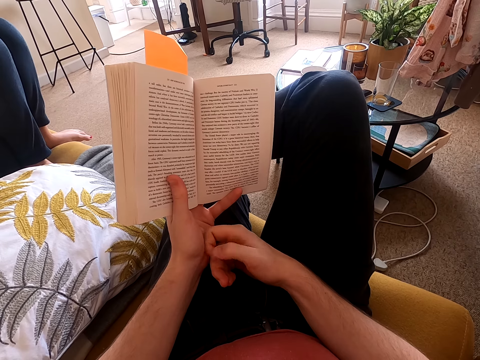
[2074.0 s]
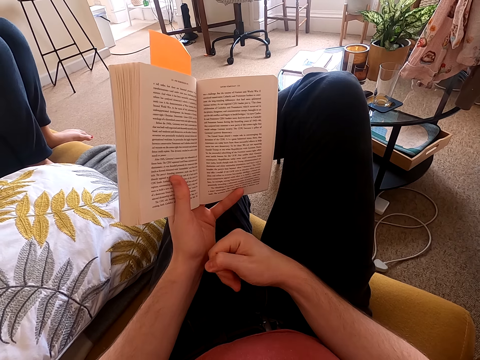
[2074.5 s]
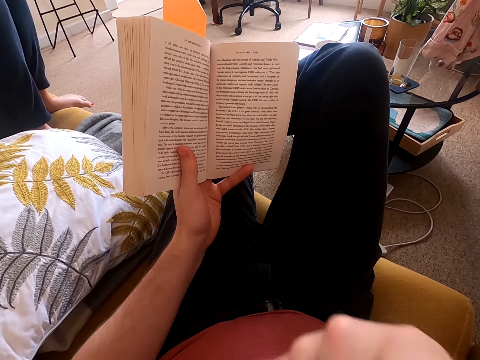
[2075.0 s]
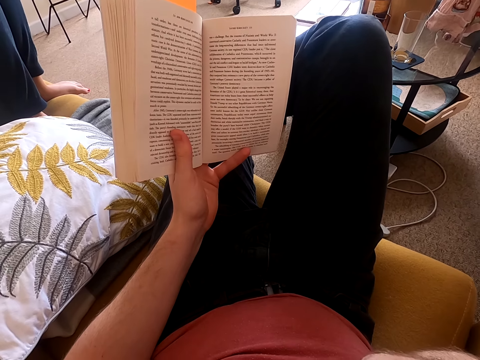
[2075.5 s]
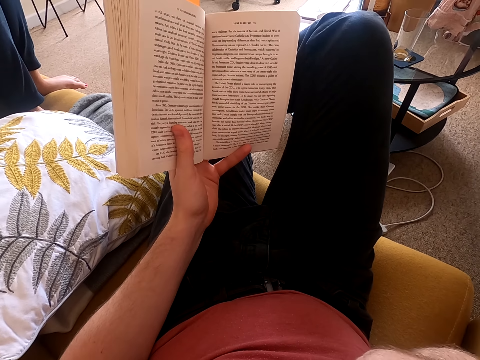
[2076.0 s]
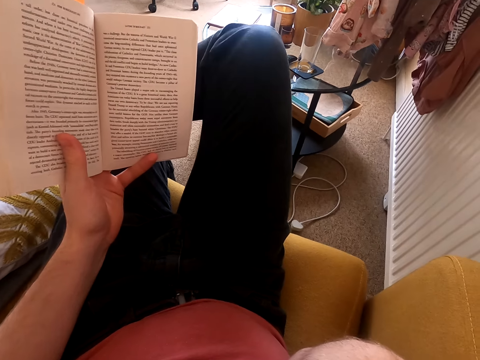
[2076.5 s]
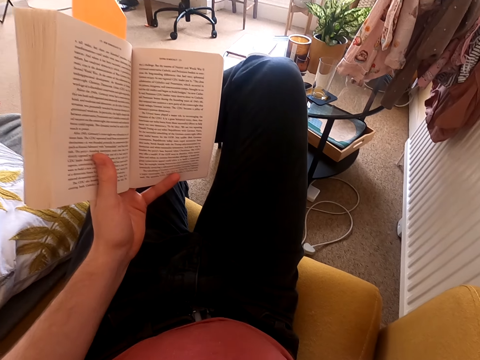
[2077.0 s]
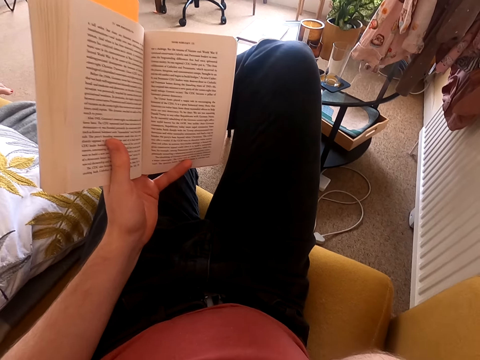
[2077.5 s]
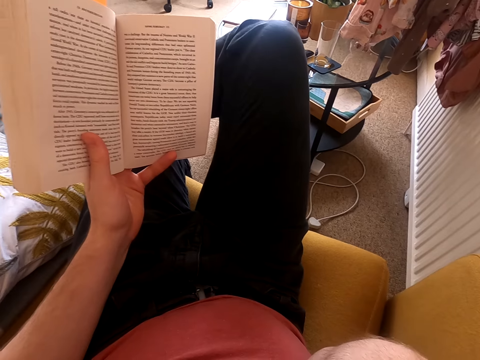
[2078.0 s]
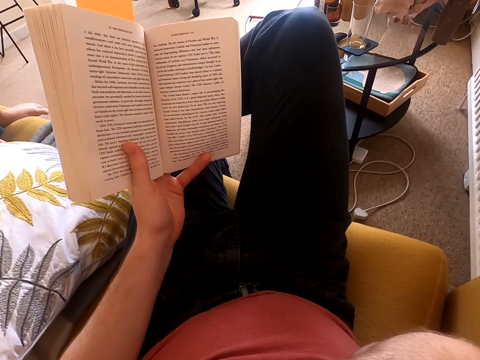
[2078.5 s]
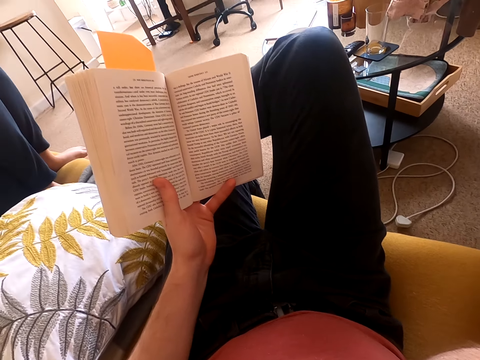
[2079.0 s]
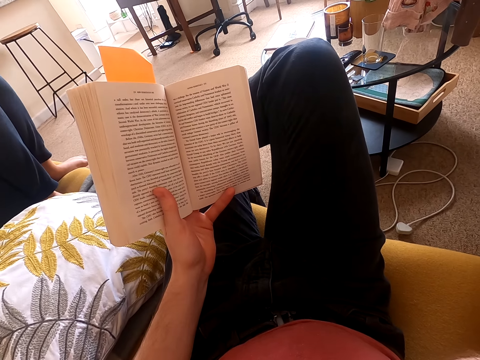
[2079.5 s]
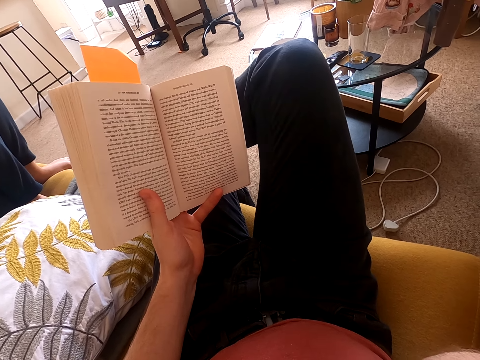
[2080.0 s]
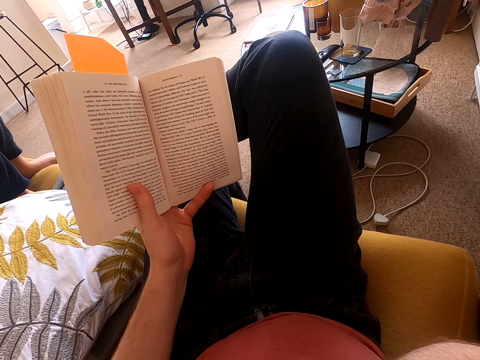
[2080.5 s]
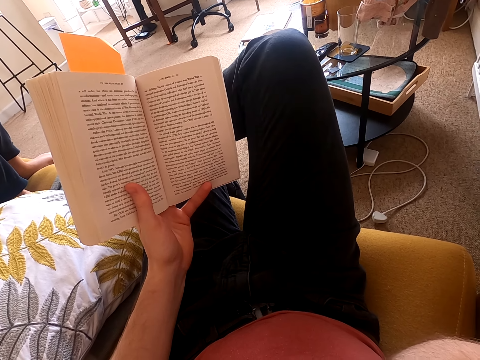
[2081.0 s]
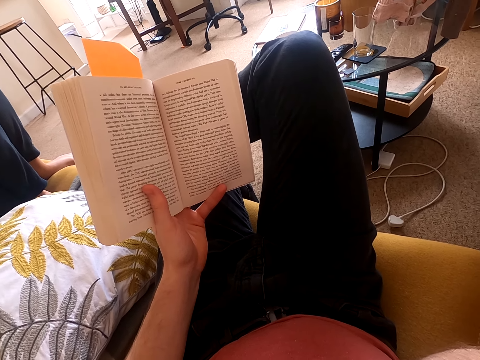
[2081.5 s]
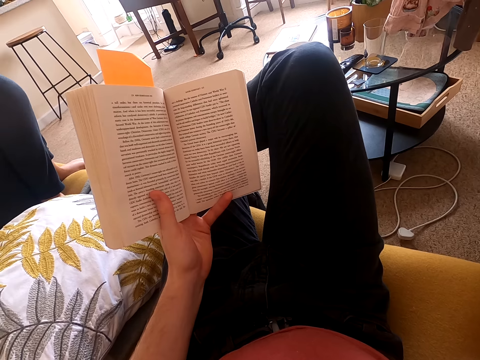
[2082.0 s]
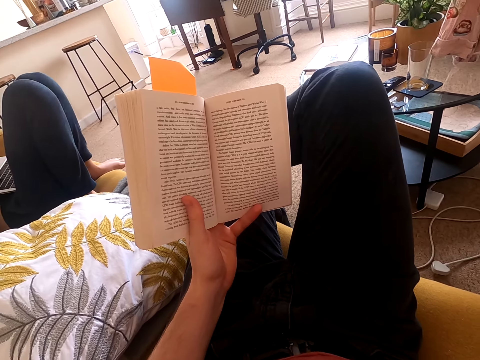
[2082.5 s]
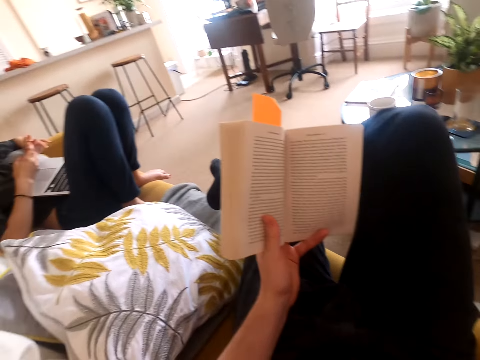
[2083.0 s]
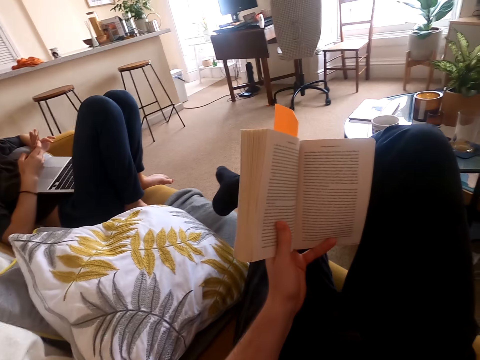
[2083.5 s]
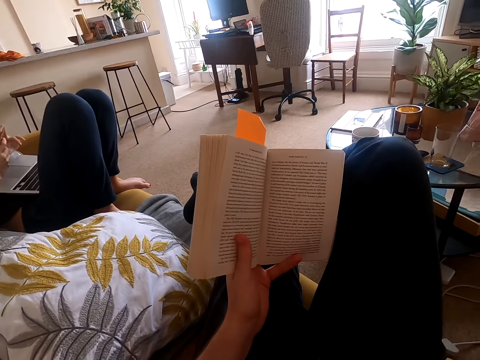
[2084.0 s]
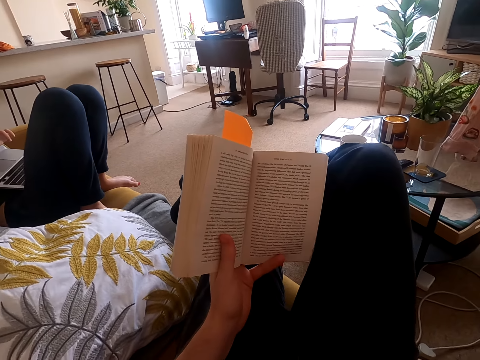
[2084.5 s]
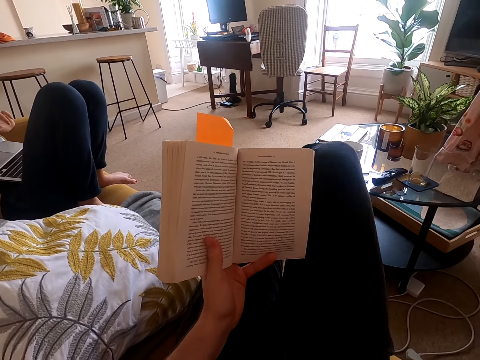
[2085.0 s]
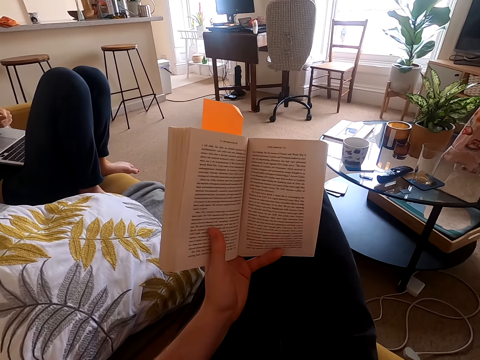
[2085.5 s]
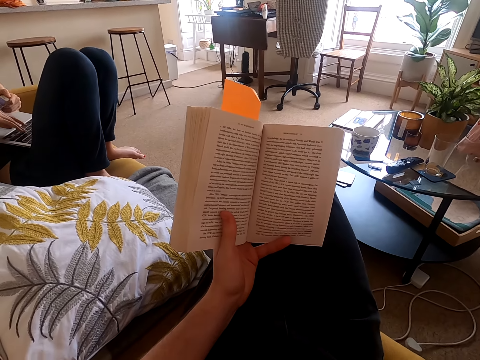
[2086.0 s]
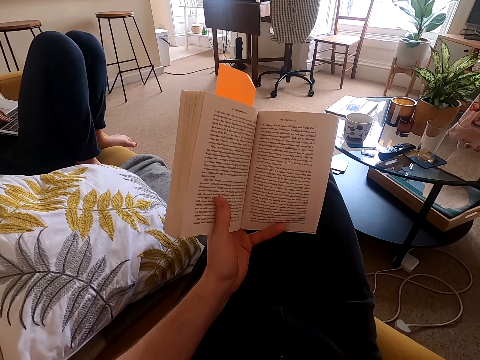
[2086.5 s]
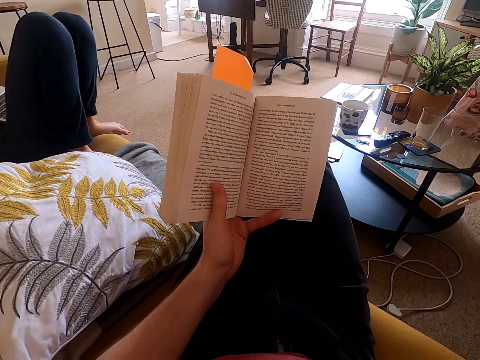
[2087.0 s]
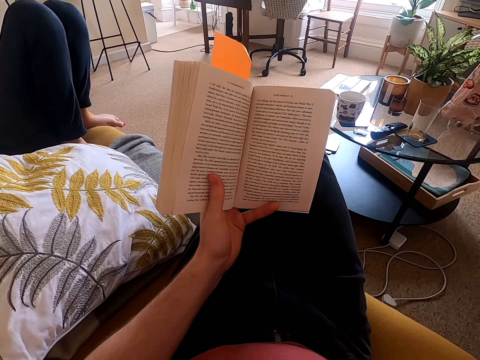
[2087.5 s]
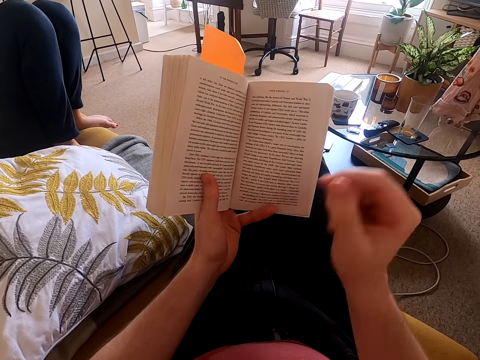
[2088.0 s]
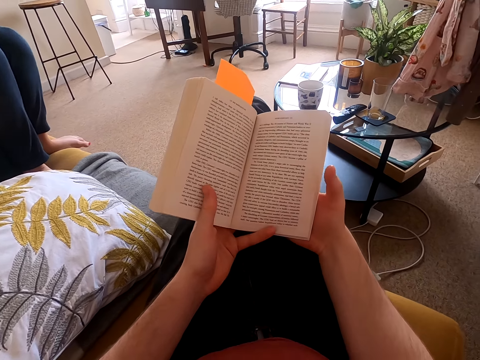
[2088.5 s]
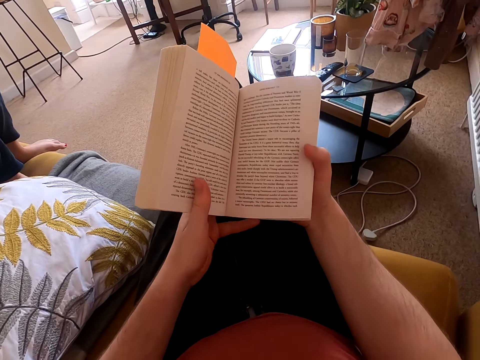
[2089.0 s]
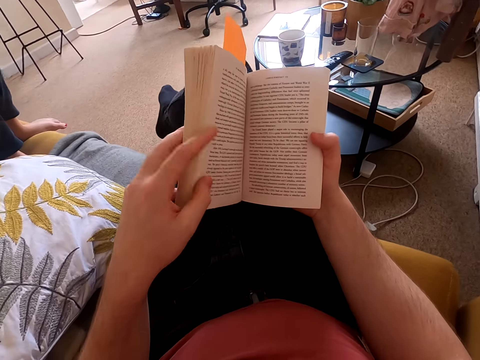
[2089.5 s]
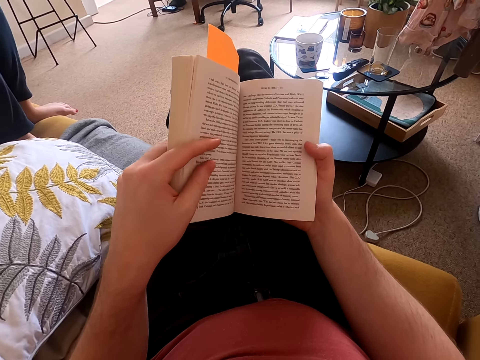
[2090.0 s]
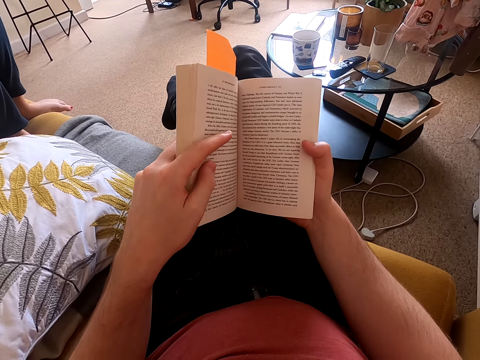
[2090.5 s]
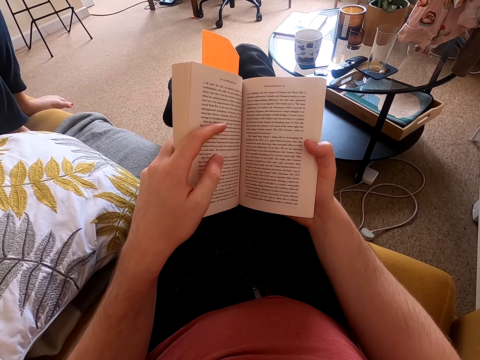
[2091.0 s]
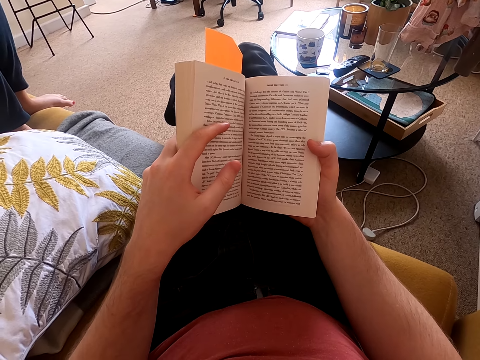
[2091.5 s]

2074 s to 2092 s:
The camera wearer raises the hand. They look around the house. They read a book. They move the leg. They read the book. They speak to a woman.

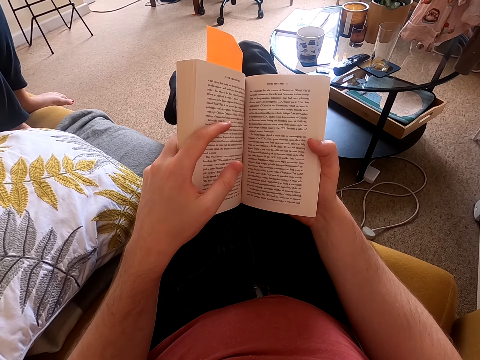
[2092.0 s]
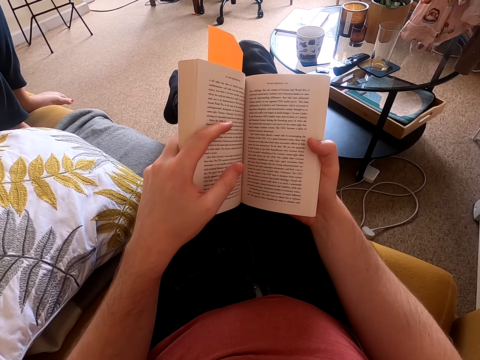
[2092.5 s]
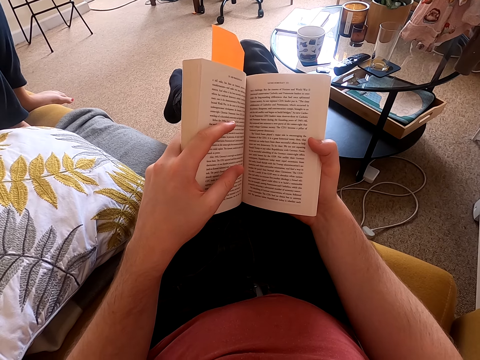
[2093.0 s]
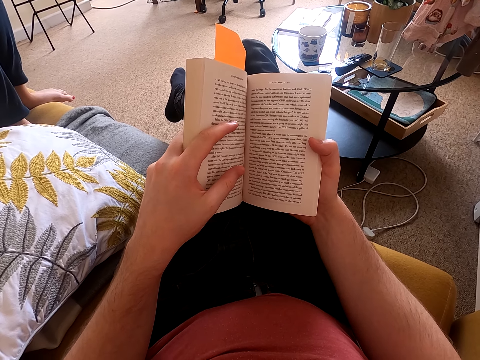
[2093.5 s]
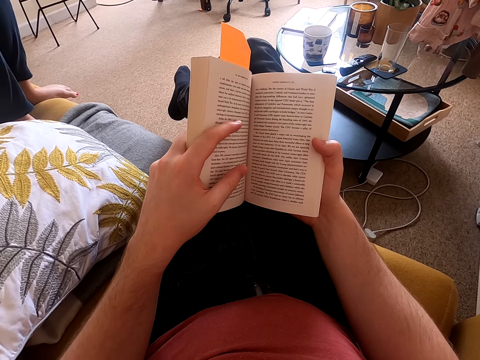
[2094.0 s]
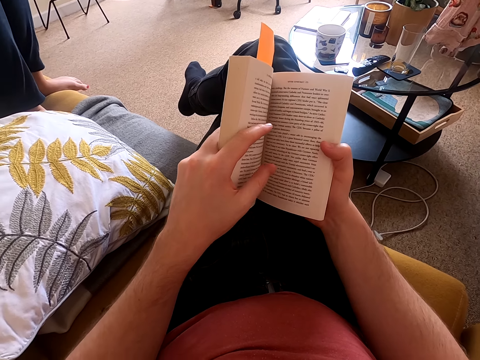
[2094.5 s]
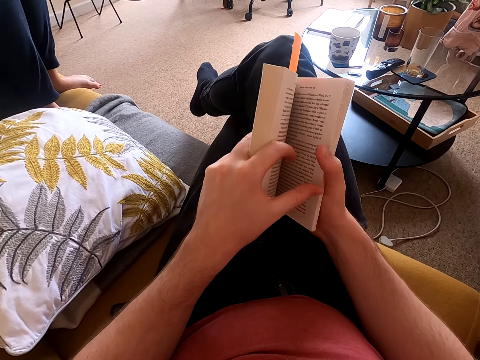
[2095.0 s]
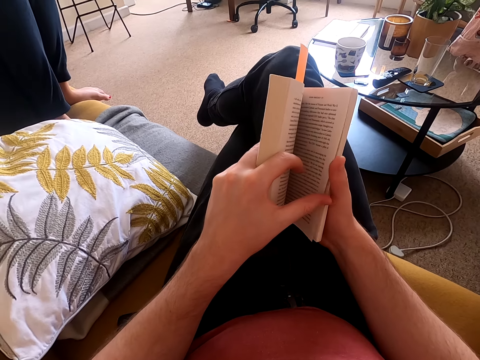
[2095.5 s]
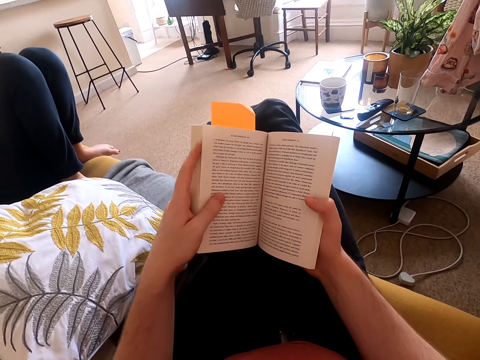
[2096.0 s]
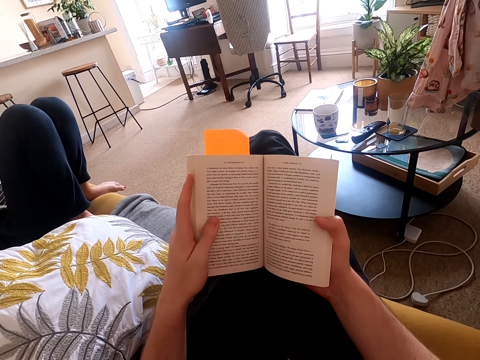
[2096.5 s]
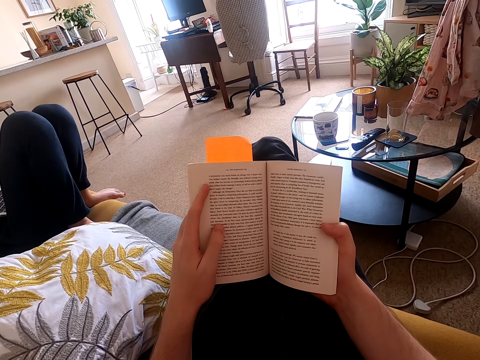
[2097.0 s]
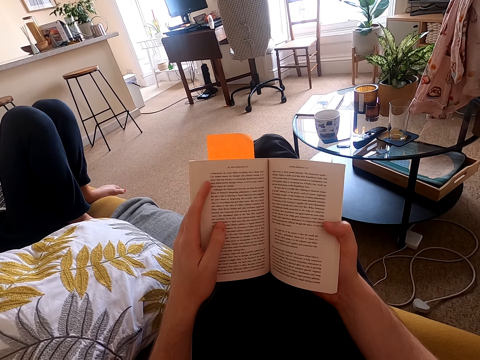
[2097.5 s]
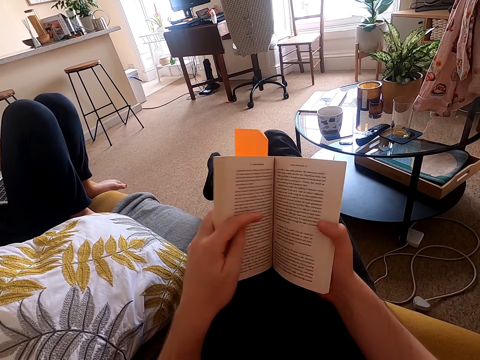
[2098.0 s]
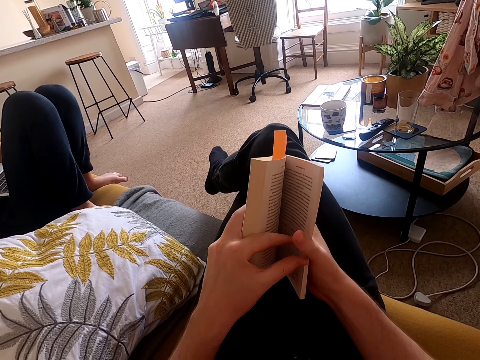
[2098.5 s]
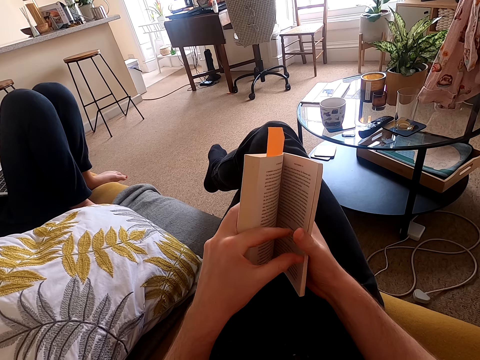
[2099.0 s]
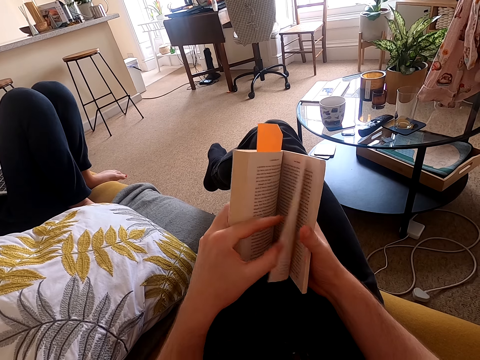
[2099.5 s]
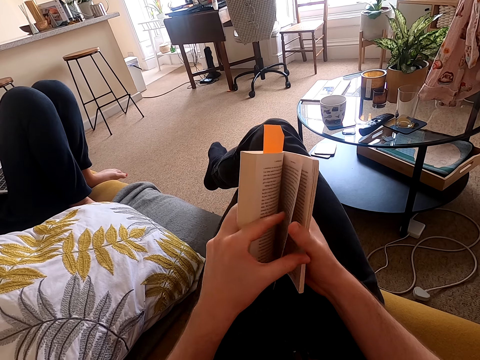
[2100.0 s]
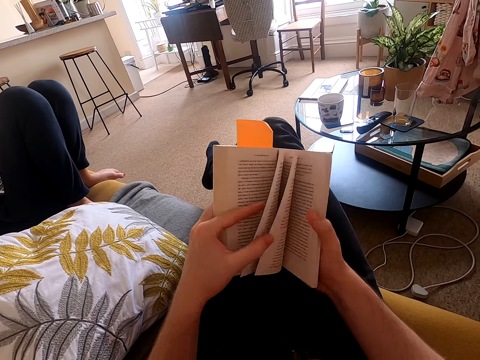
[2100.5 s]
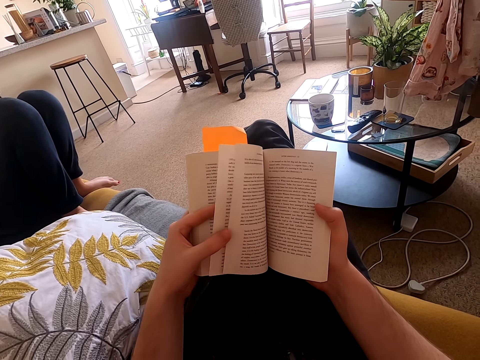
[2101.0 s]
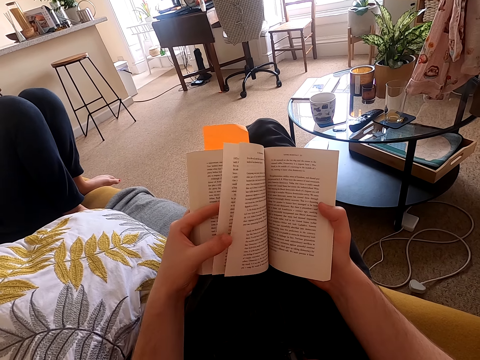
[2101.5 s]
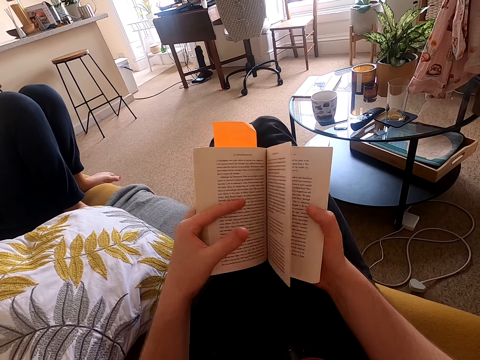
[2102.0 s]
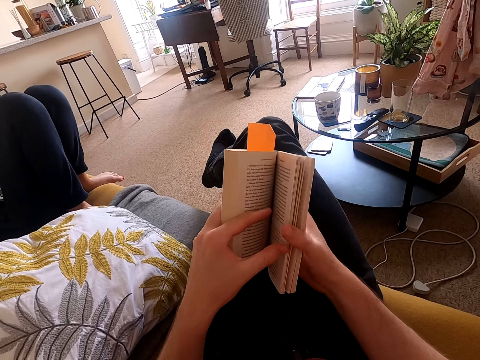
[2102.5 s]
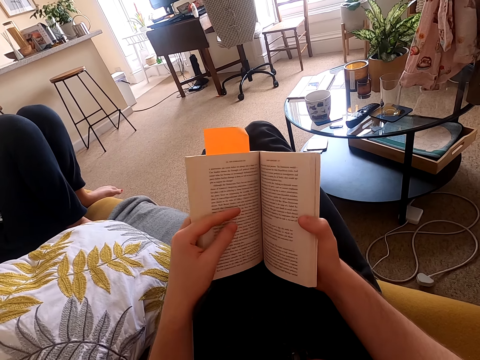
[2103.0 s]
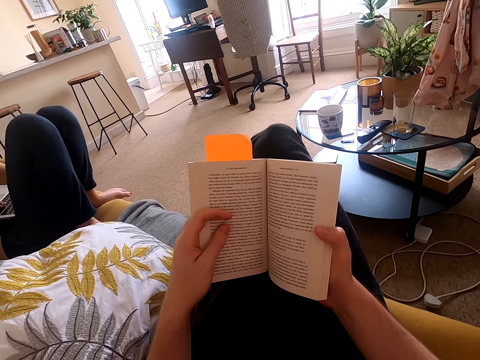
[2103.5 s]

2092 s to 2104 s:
The camera wearer reads a book. They open the page of the book. They read the book. They peruse the book. They open another page of the book.
